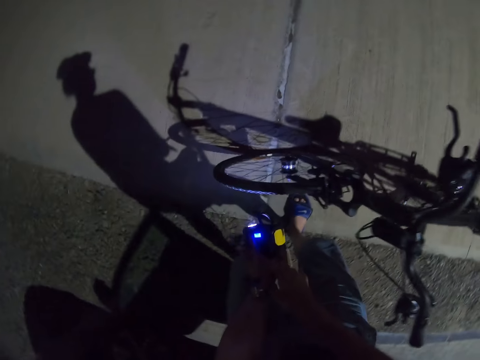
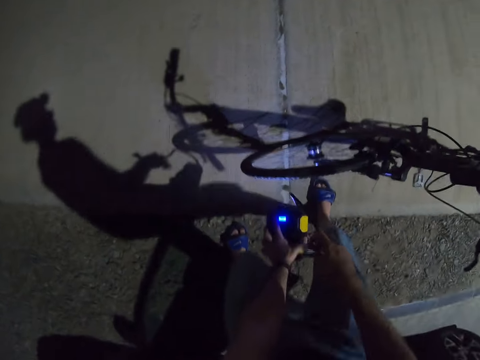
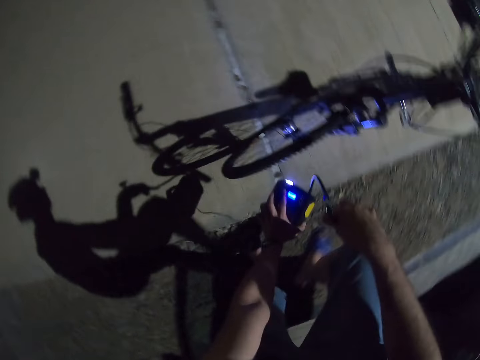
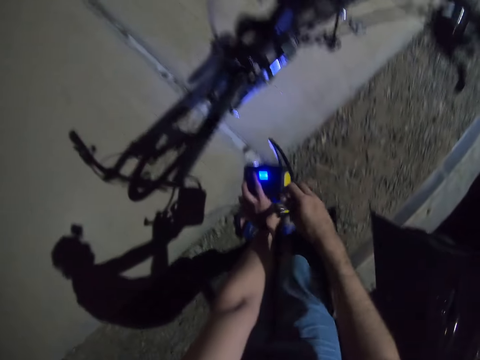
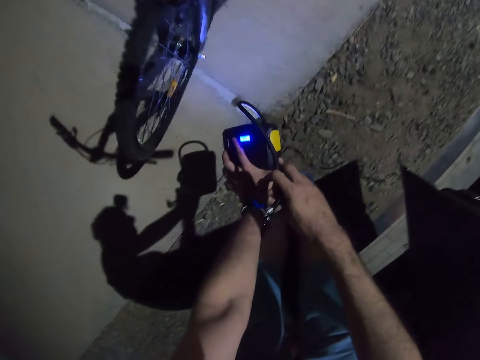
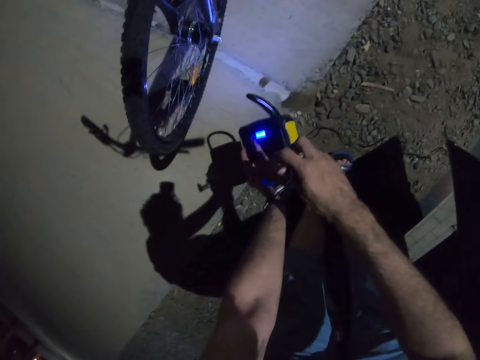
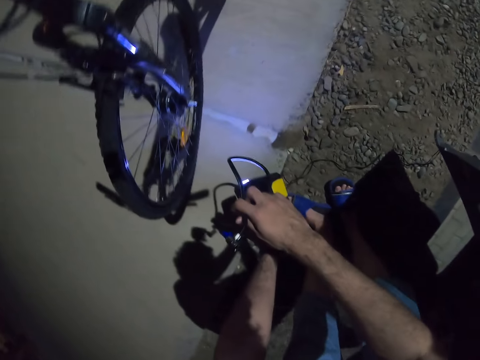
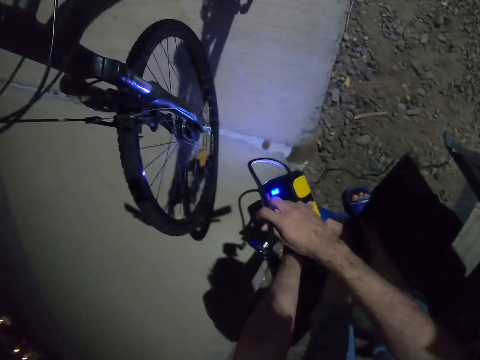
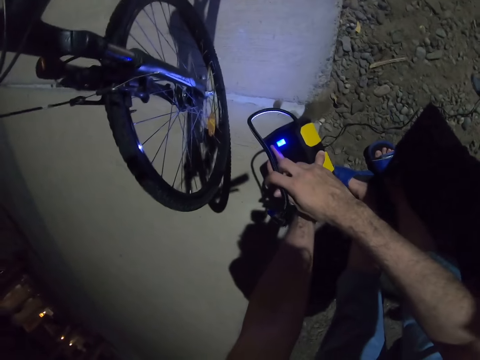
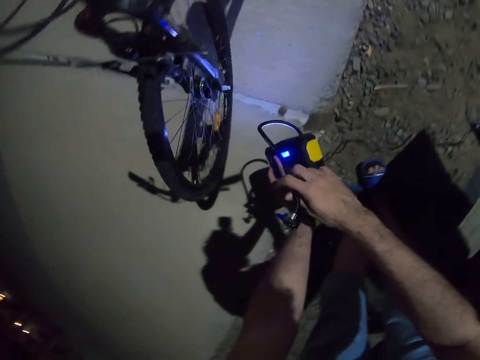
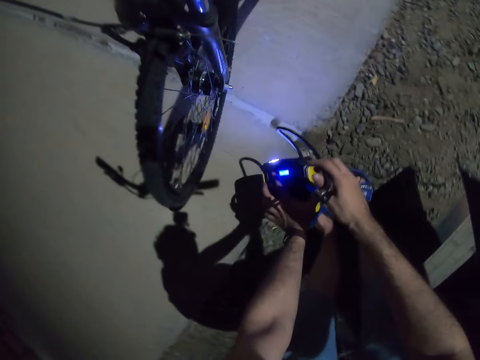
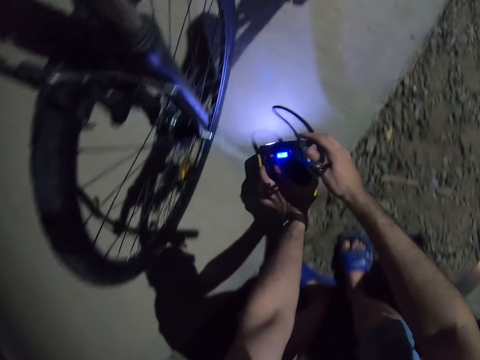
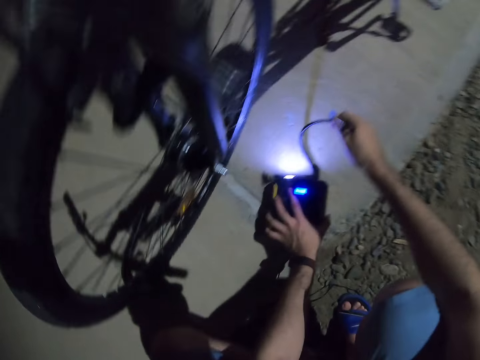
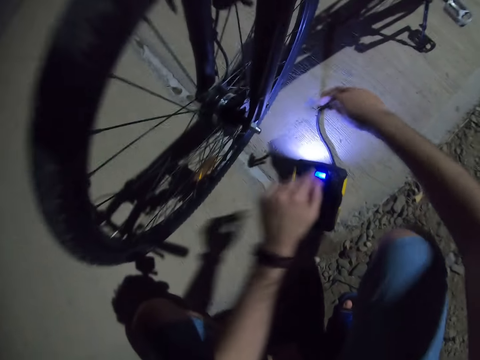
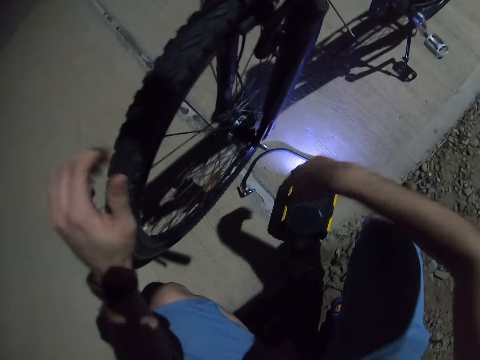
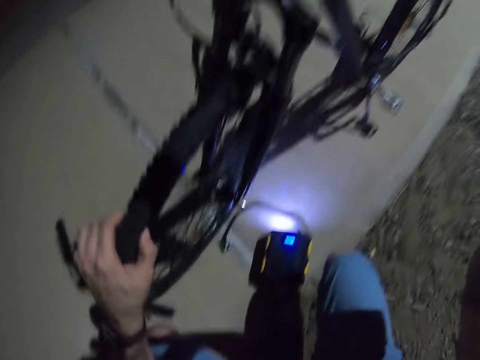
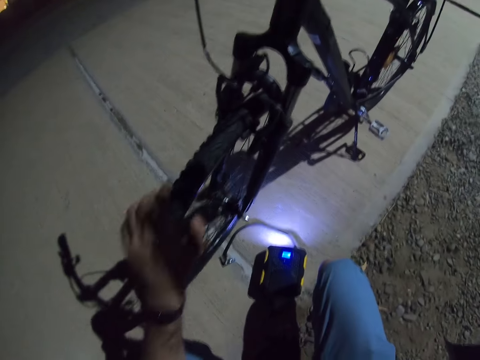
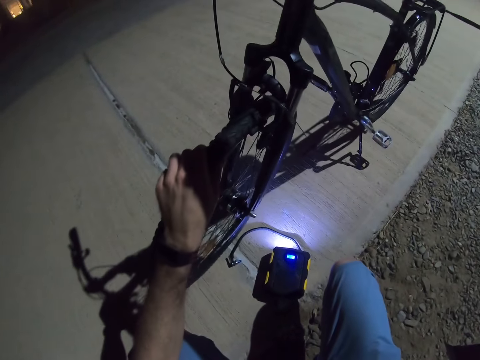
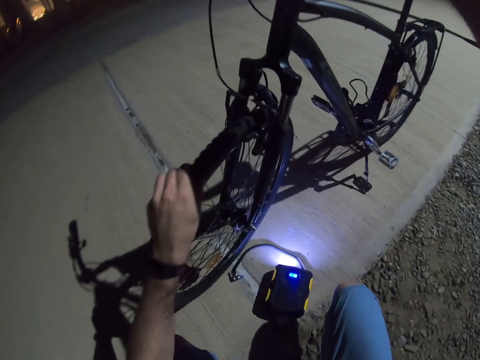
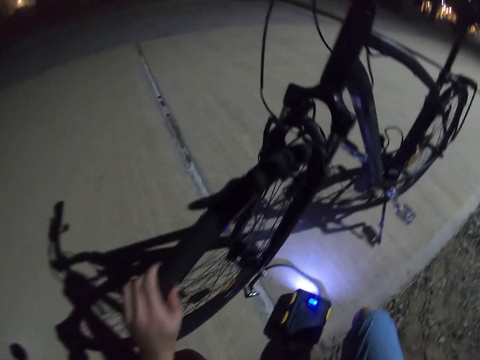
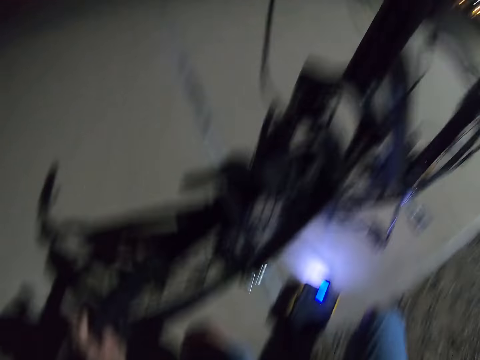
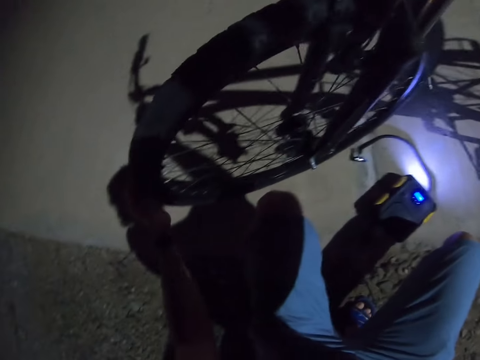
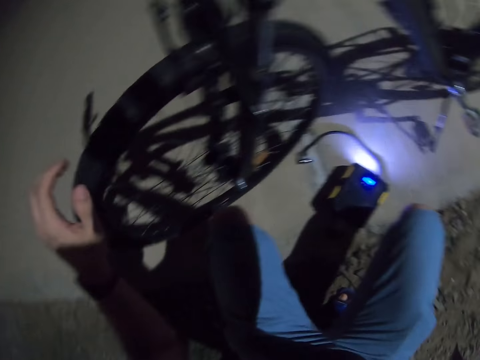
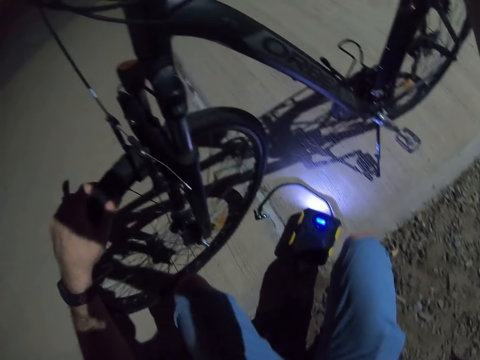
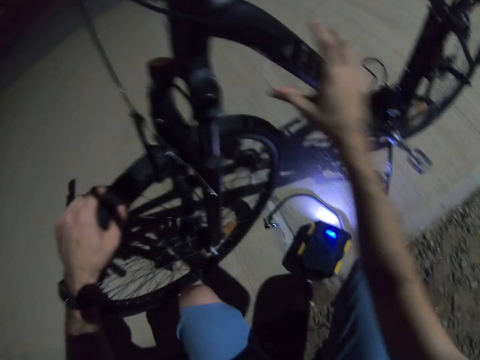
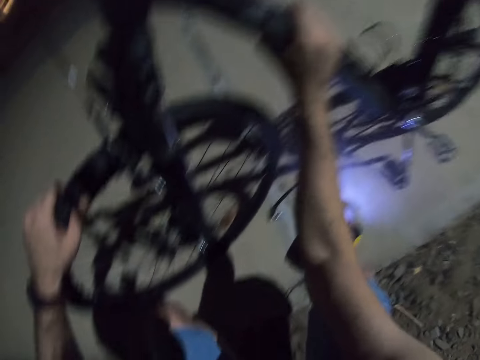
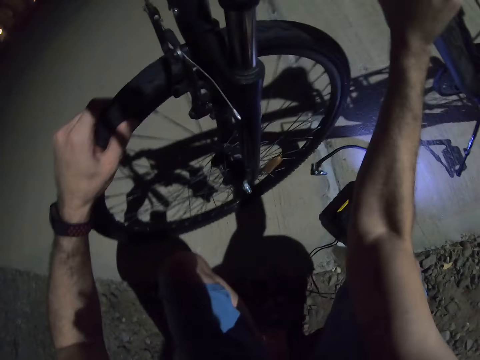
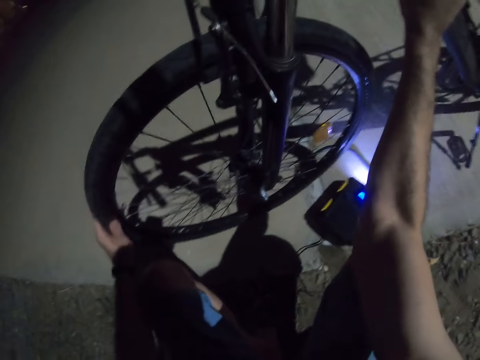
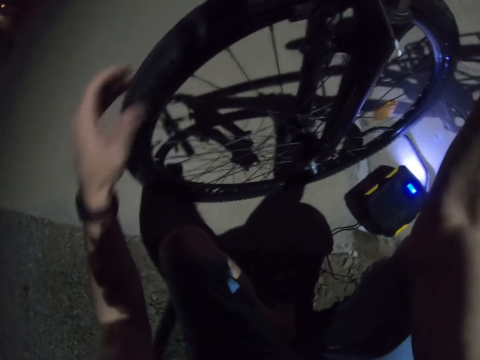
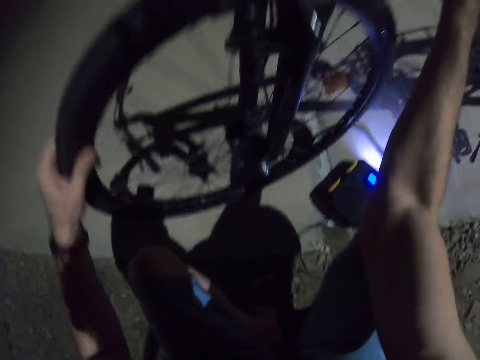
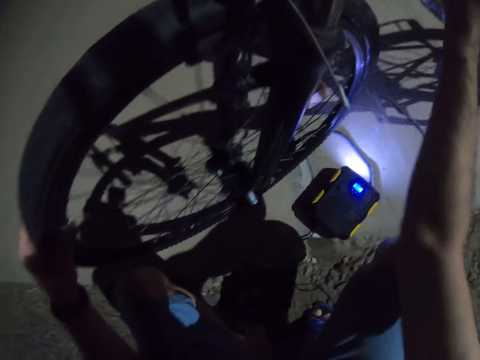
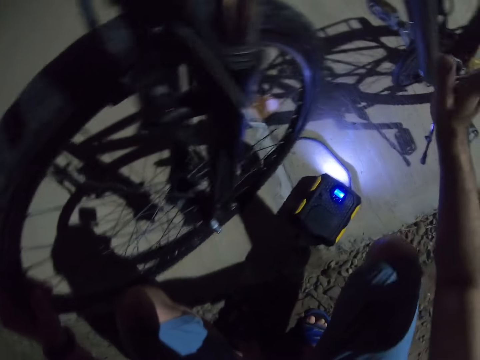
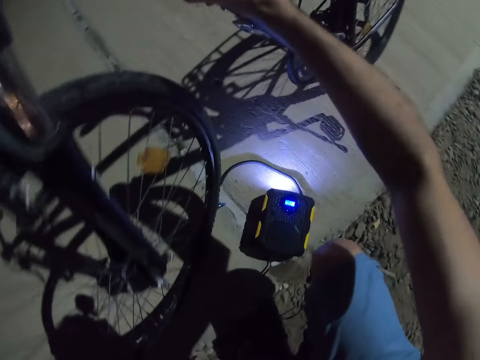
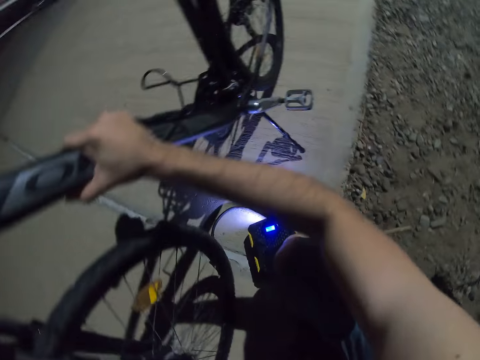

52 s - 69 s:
The camera wearer presses the bicycle tire.

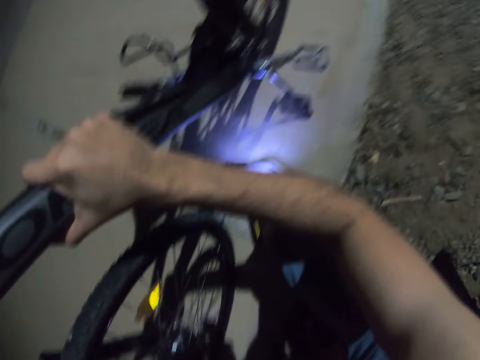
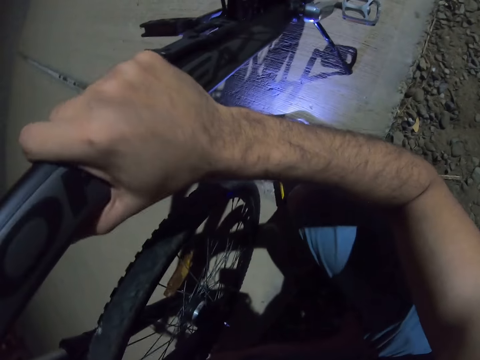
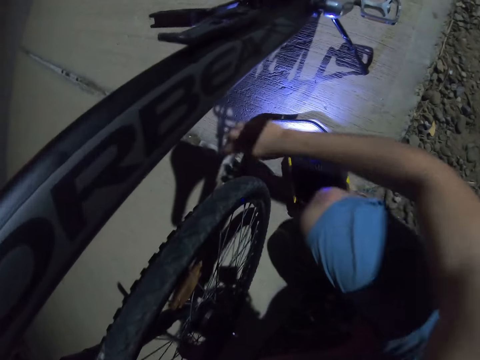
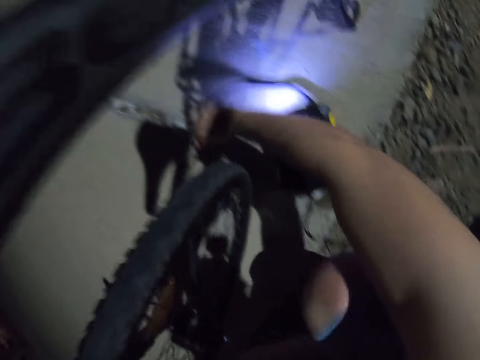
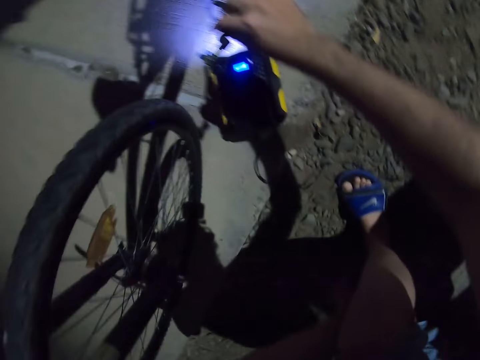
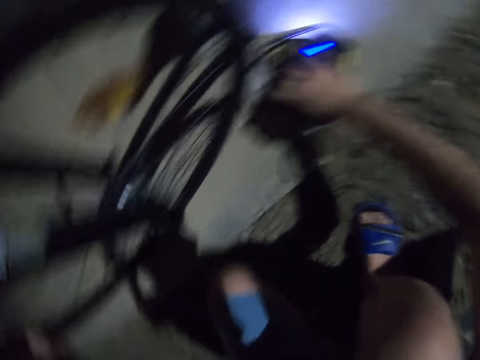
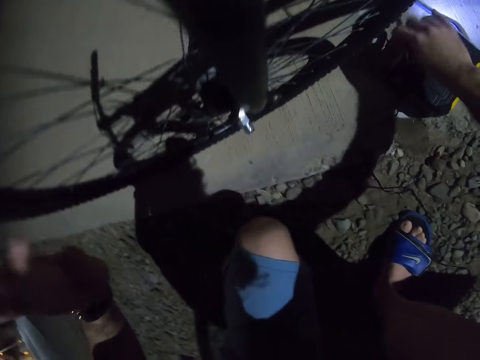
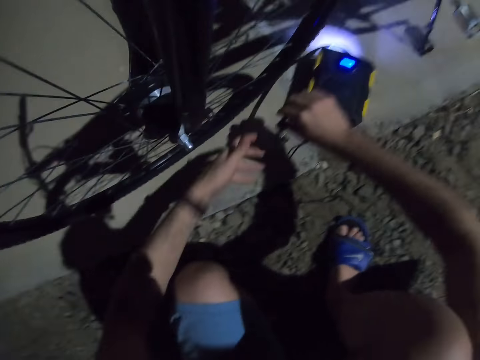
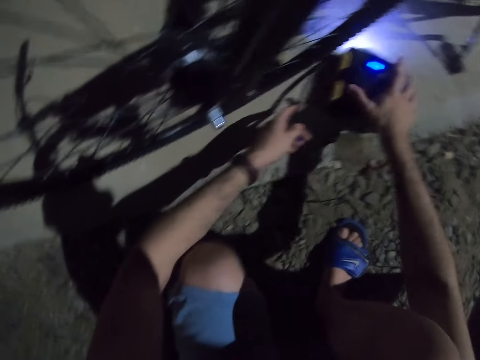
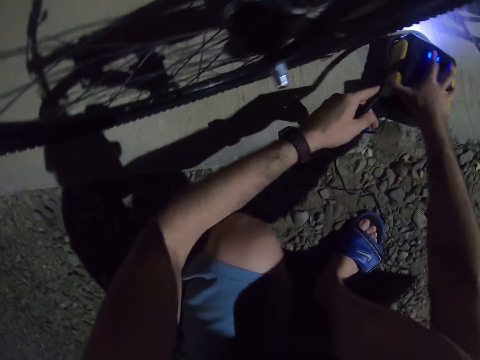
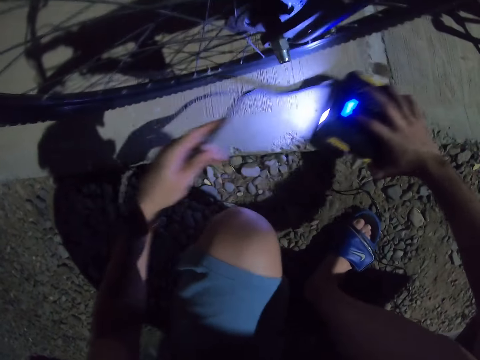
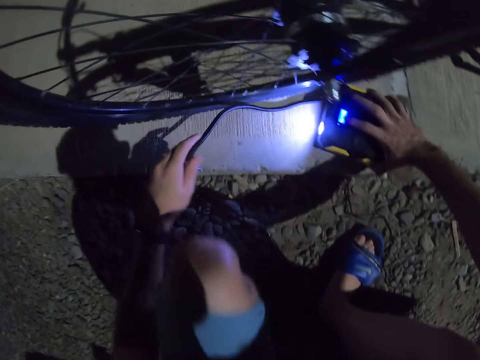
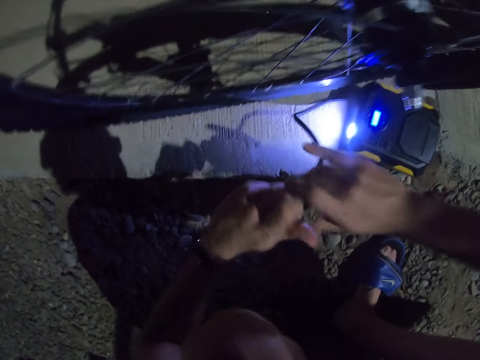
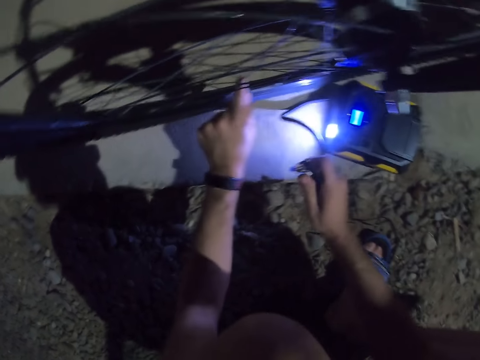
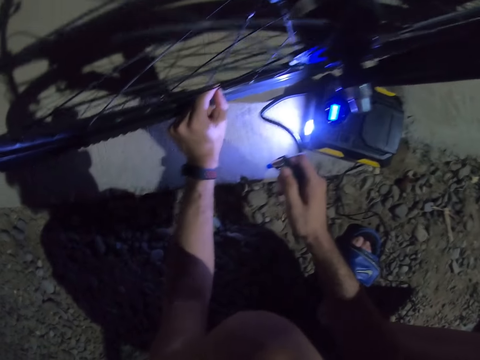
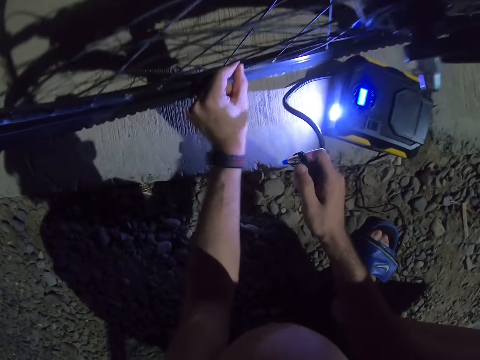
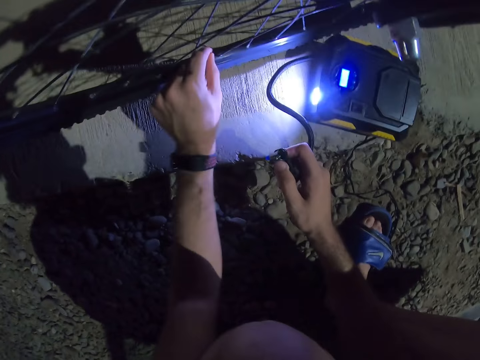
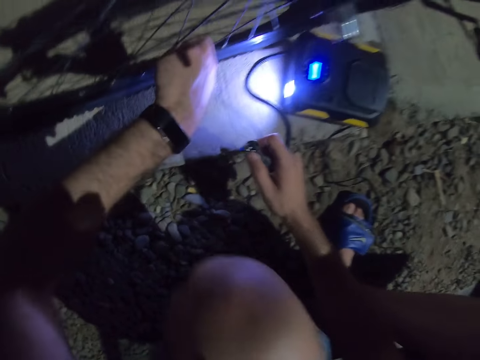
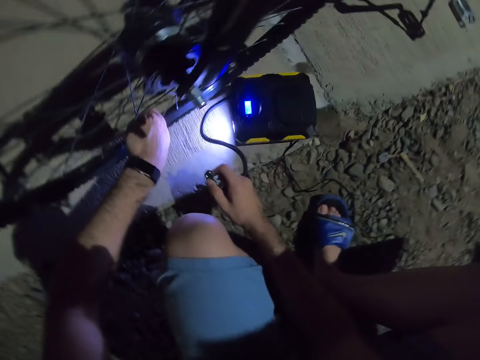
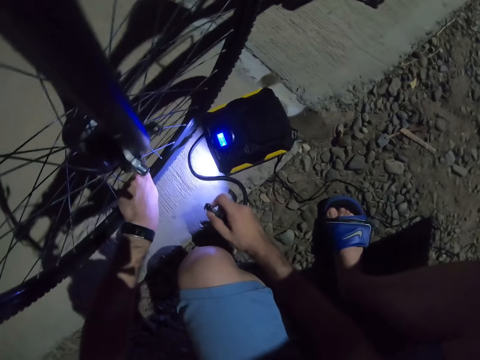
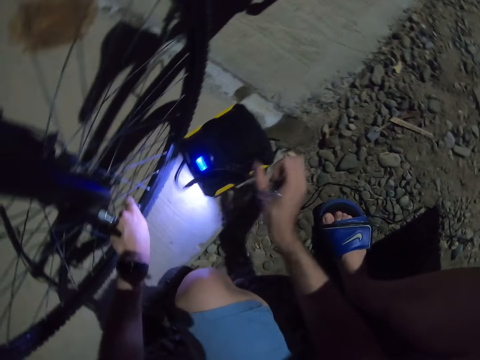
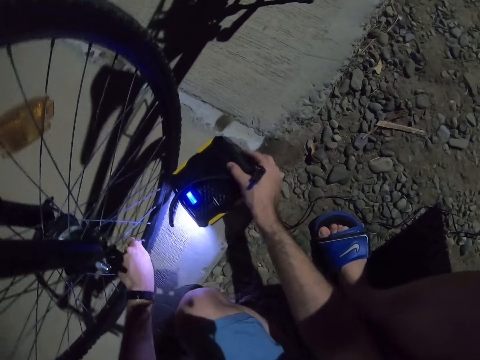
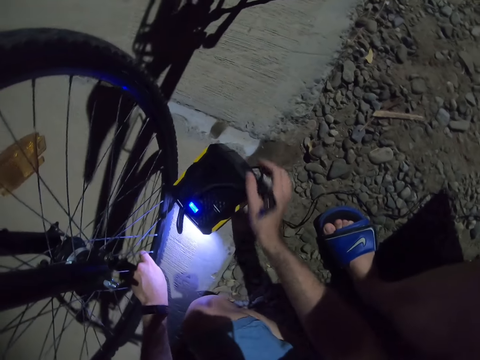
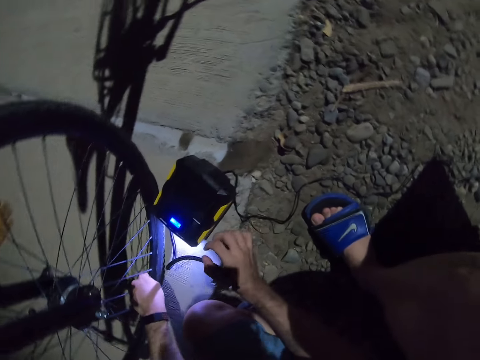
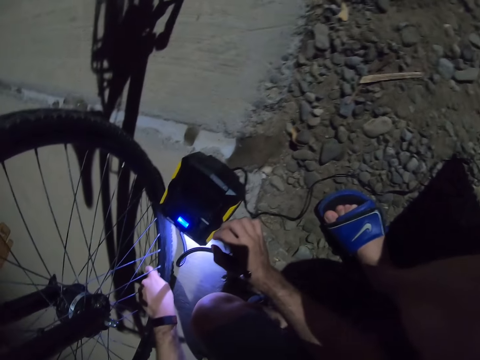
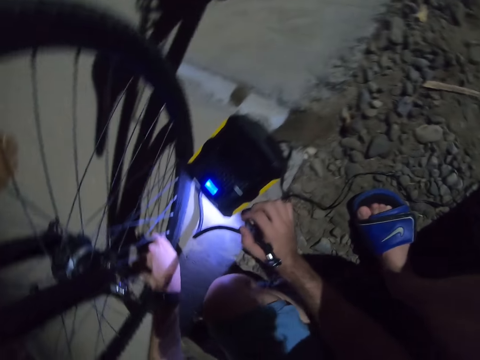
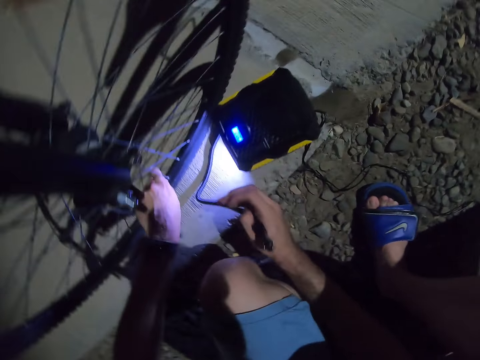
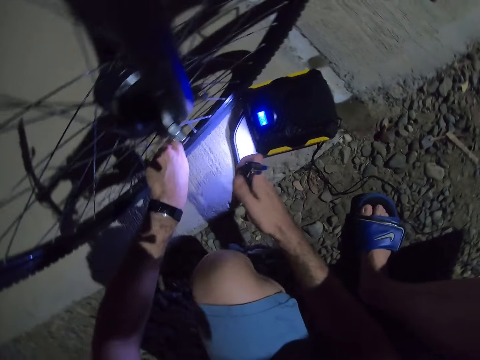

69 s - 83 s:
The camera wearer opens the valve of the bicycle. They remove the nozzle lead.
